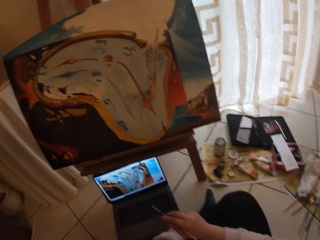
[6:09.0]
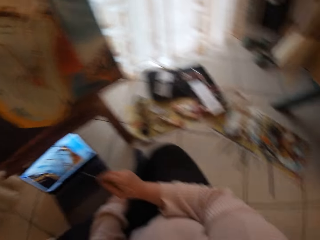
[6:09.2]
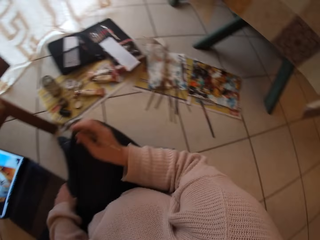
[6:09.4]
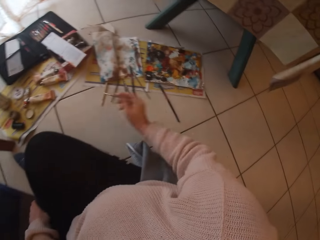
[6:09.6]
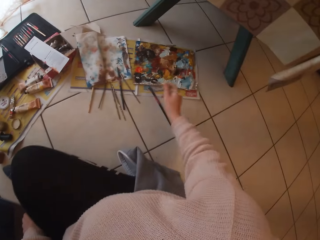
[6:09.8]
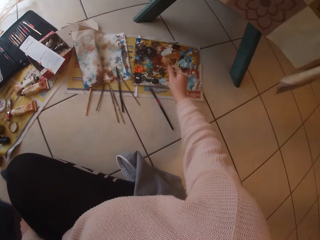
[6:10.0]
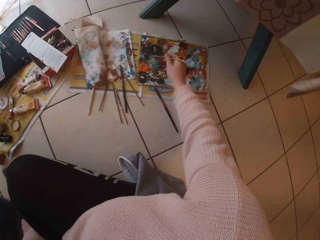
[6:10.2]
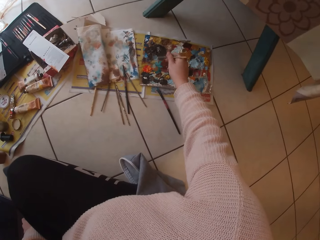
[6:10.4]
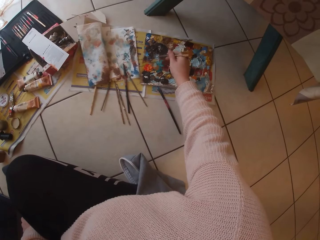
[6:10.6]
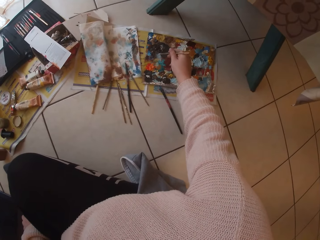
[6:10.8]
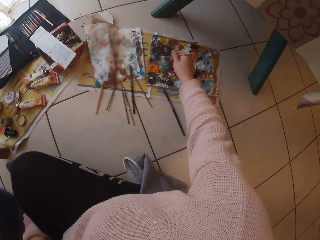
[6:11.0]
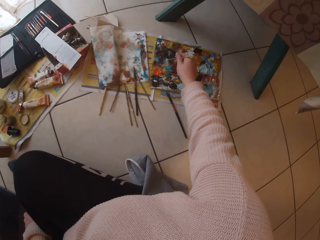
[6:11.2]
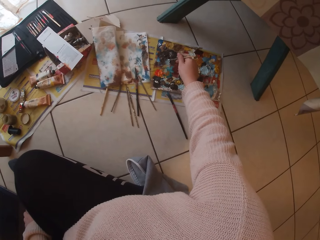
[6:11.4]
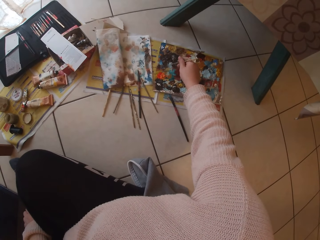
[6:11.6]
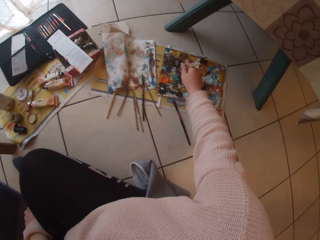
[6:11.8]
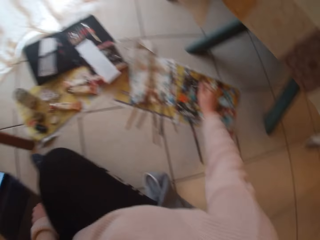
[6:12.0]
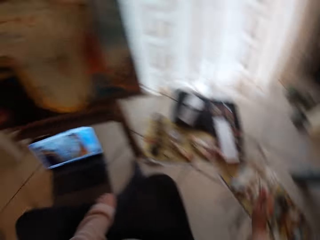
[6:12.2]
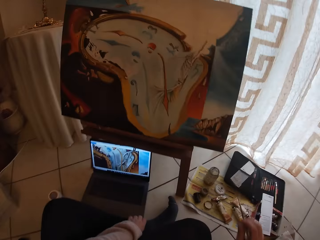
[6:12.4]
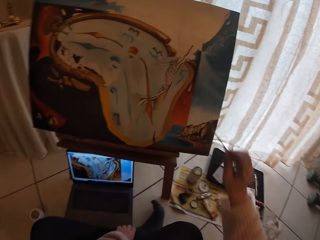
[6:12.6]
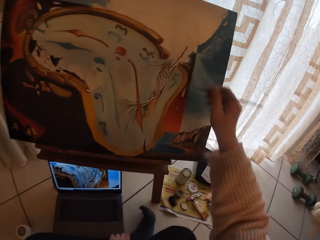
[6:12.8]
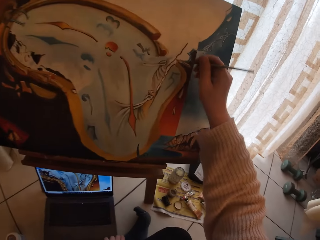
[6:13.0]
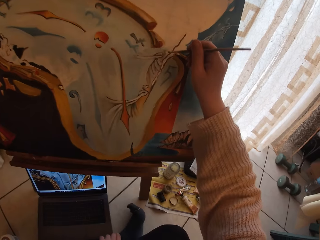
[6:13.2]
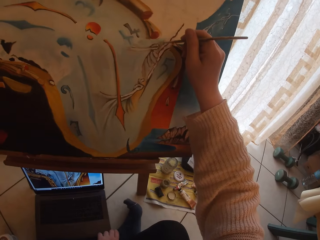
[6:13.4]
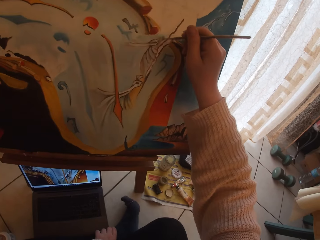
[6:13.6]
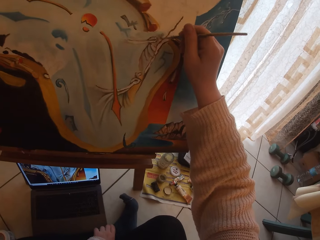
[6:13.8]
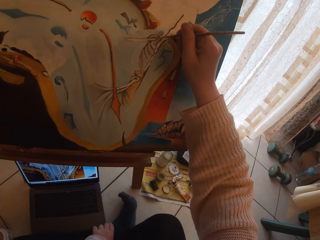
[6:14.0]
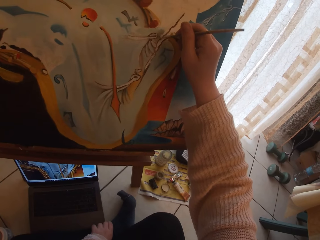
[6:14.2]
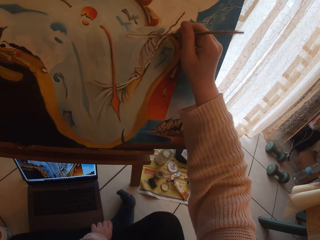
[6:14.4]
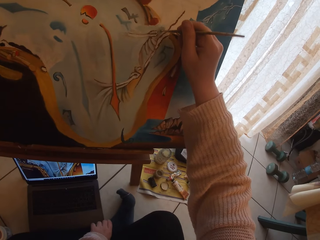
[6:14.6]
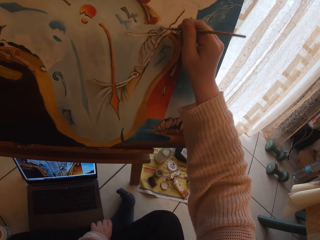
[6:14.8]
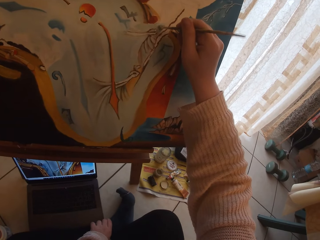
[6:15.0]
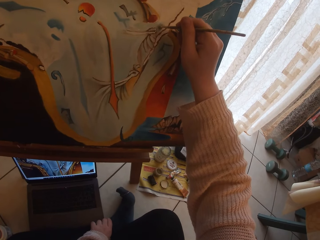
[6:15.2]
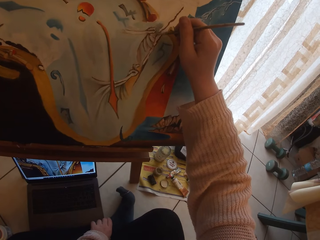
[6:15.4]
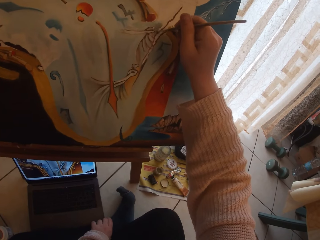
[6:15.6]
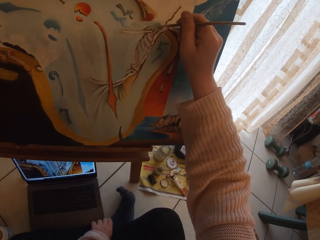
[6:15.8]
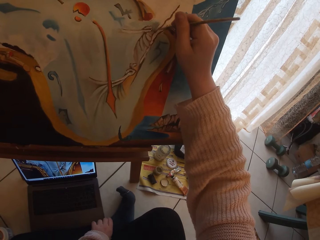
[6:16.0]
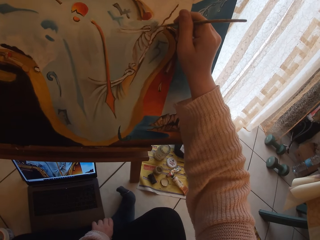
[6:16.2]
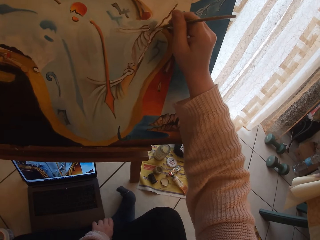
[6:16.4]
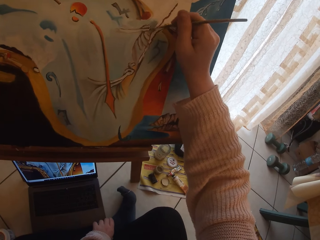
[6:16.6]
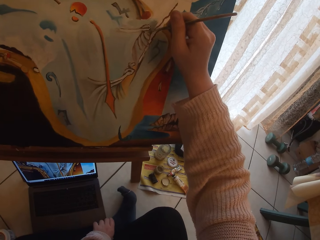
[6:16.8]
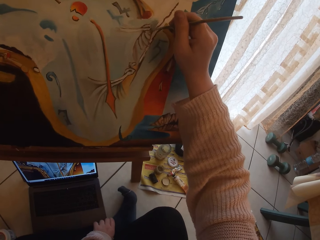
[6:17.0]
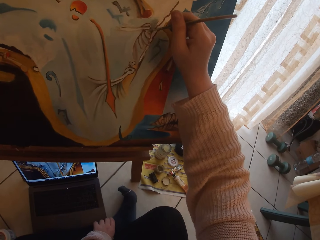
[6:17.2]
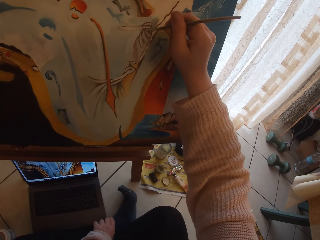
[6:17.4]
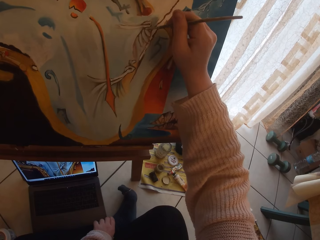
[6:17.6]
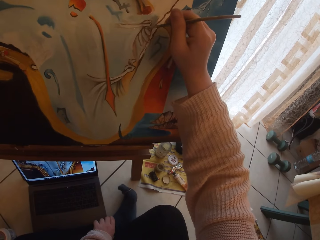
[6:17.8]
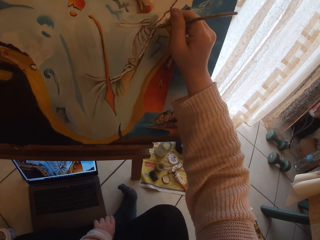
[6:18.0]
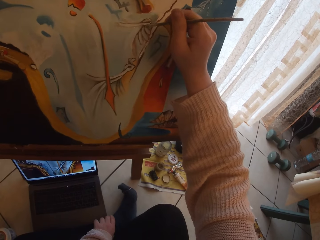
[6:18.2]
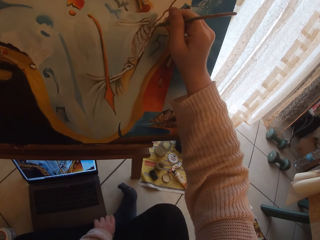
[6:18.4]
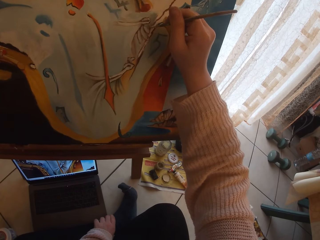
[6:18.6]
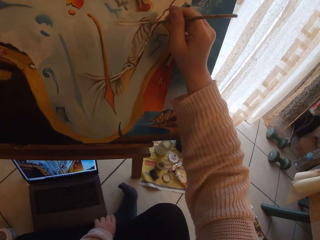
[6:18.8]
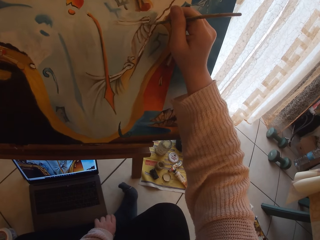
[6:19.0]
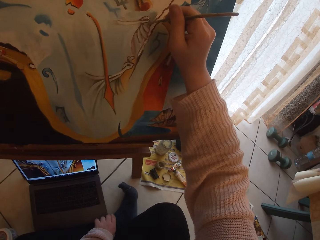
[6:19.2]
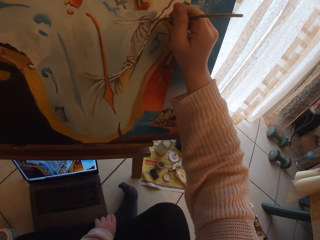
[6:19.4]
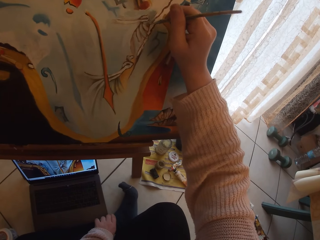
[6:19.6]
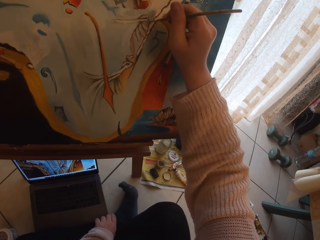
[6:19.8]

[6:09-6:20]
The camera wearer stretches their right hand to the artist palette. They dab the paint brush into the palettes on the floor. They stretch back to the board and paint on the board.

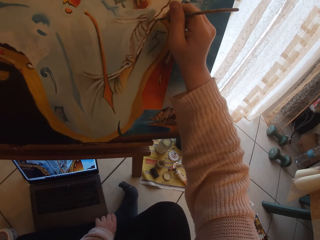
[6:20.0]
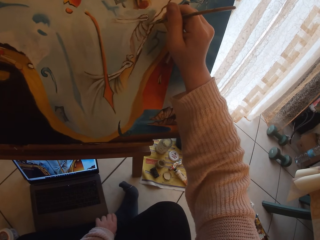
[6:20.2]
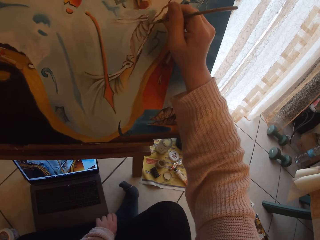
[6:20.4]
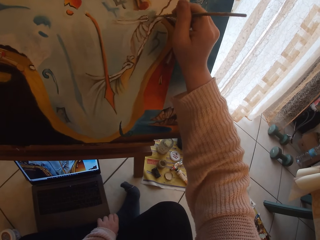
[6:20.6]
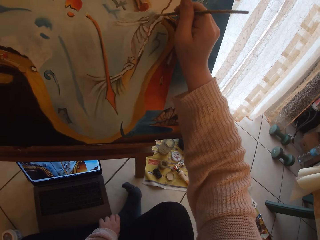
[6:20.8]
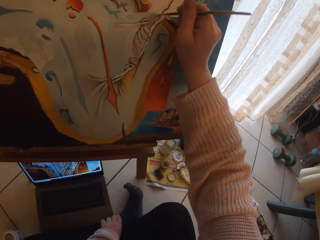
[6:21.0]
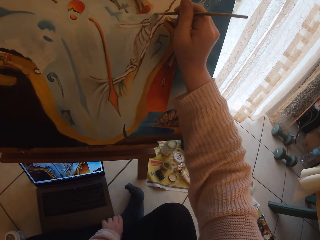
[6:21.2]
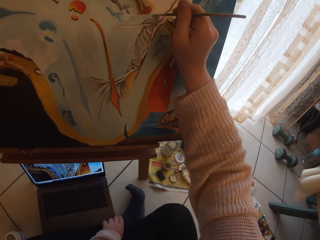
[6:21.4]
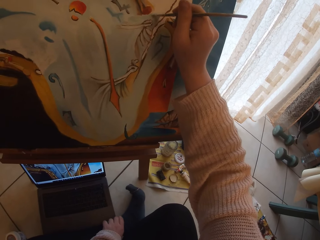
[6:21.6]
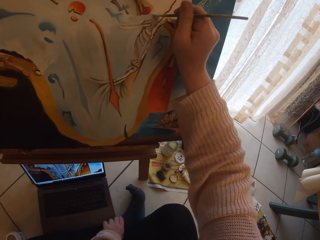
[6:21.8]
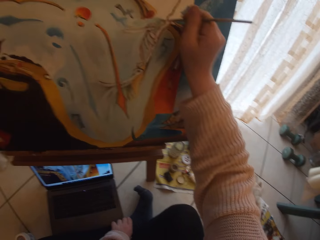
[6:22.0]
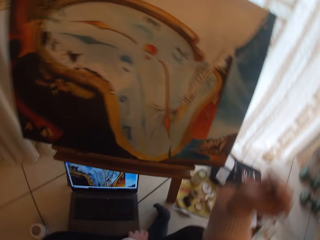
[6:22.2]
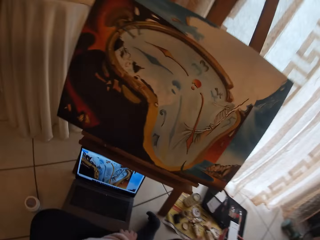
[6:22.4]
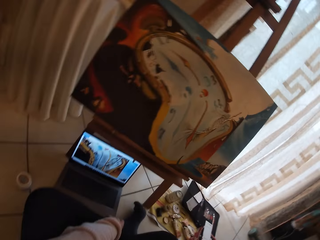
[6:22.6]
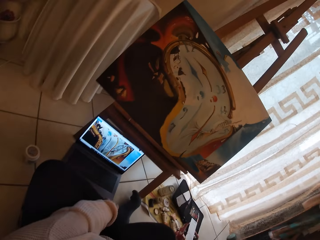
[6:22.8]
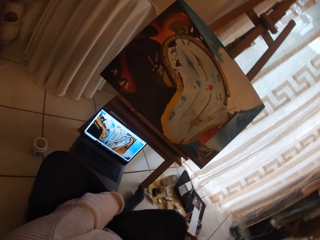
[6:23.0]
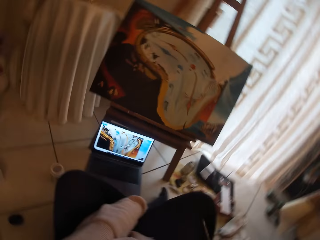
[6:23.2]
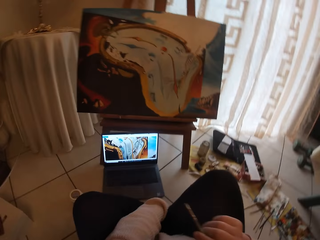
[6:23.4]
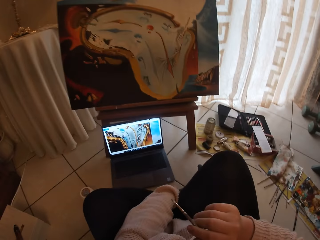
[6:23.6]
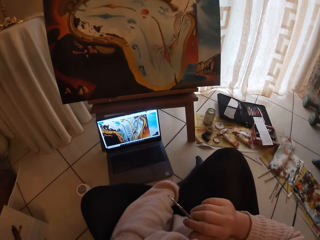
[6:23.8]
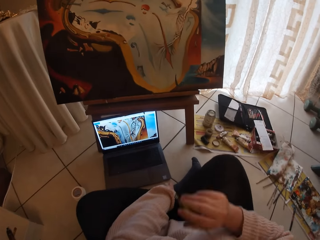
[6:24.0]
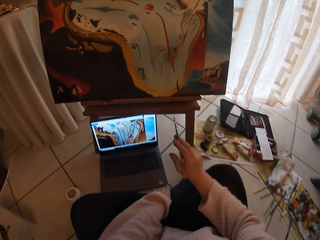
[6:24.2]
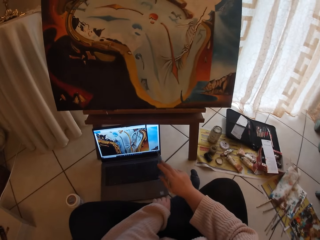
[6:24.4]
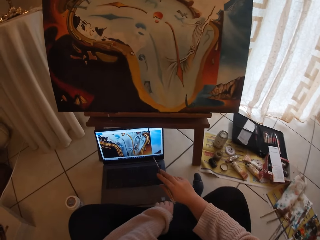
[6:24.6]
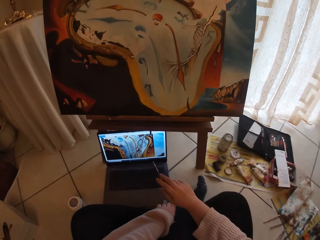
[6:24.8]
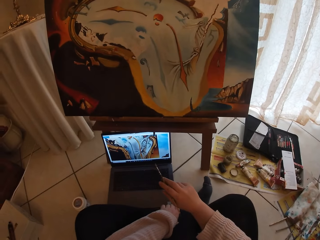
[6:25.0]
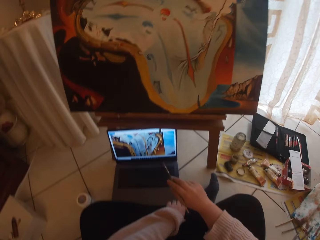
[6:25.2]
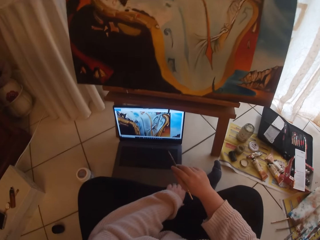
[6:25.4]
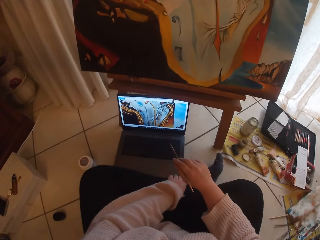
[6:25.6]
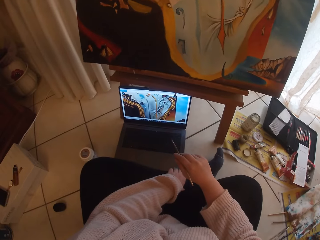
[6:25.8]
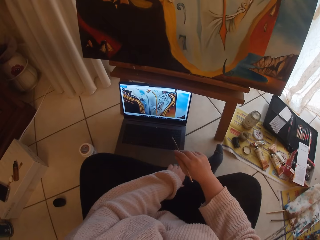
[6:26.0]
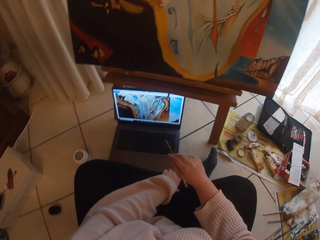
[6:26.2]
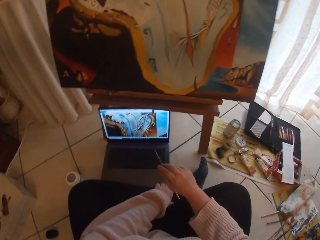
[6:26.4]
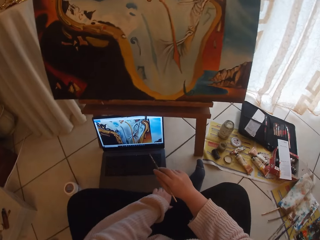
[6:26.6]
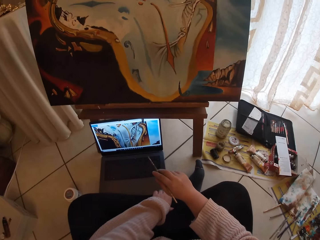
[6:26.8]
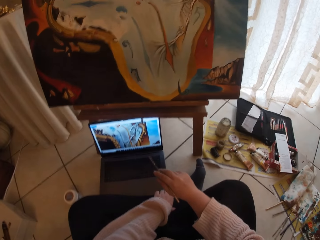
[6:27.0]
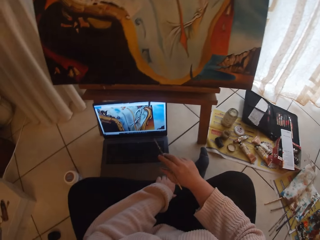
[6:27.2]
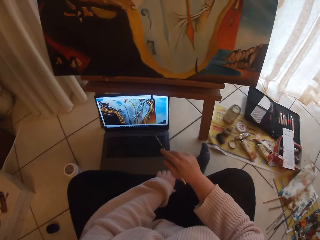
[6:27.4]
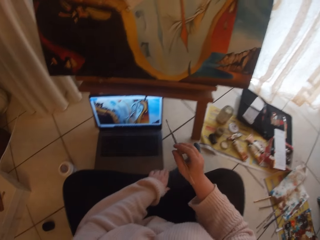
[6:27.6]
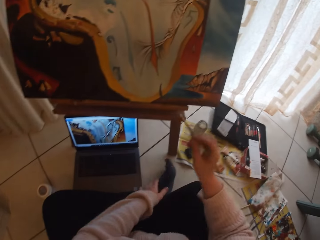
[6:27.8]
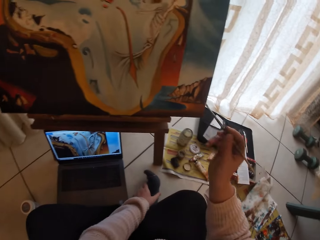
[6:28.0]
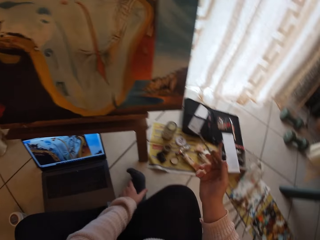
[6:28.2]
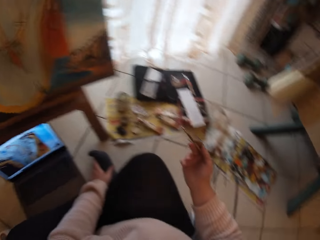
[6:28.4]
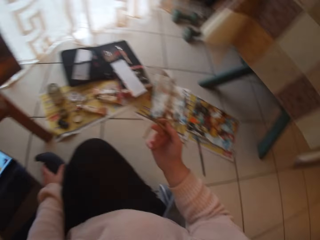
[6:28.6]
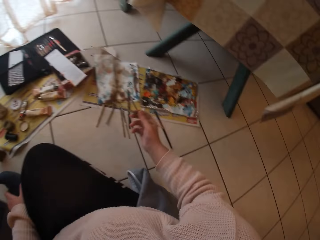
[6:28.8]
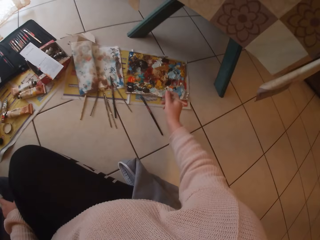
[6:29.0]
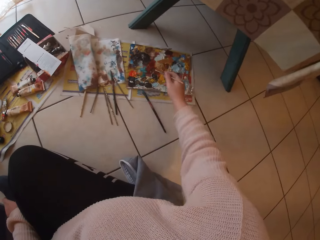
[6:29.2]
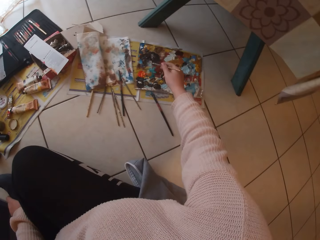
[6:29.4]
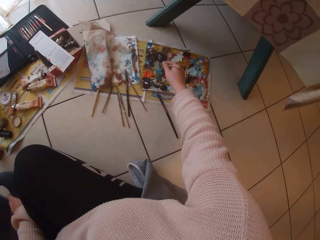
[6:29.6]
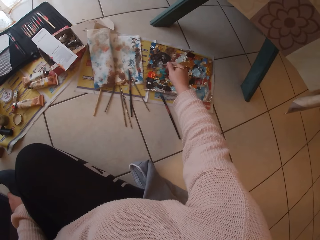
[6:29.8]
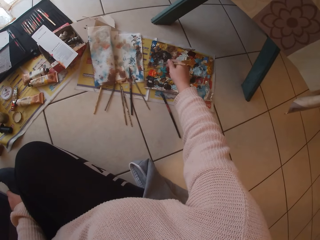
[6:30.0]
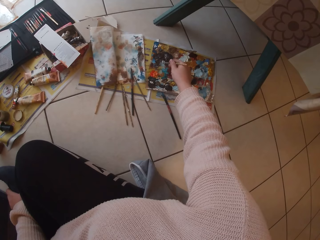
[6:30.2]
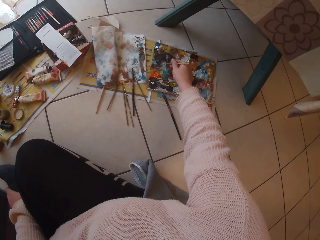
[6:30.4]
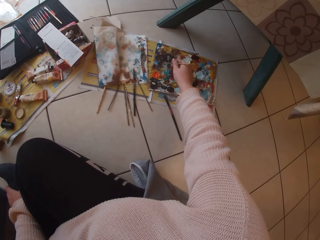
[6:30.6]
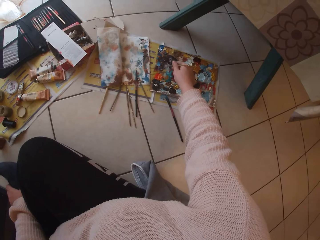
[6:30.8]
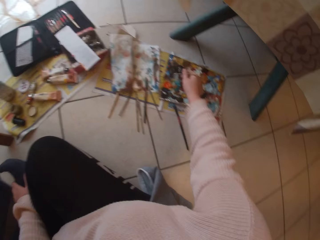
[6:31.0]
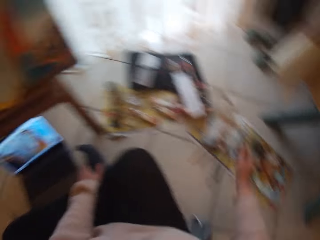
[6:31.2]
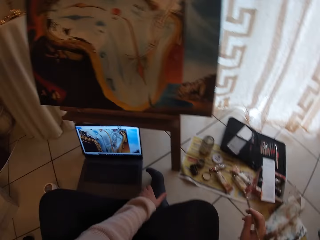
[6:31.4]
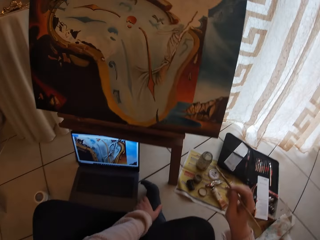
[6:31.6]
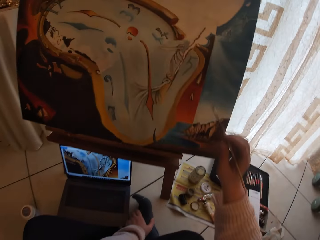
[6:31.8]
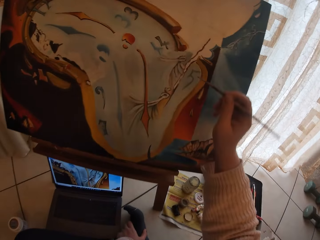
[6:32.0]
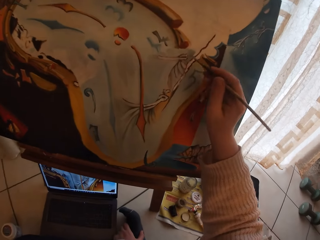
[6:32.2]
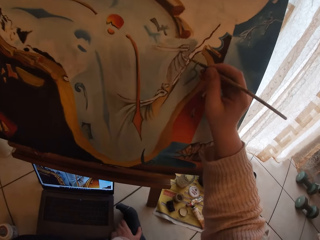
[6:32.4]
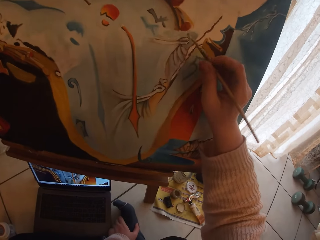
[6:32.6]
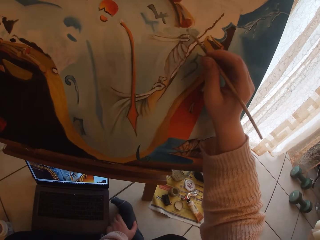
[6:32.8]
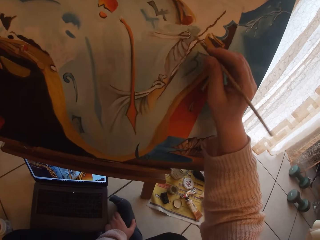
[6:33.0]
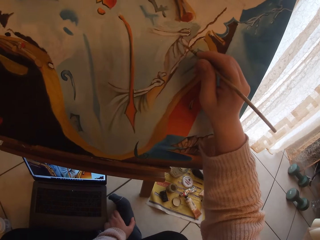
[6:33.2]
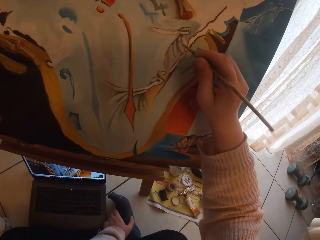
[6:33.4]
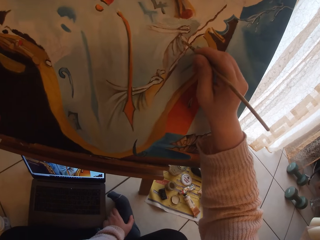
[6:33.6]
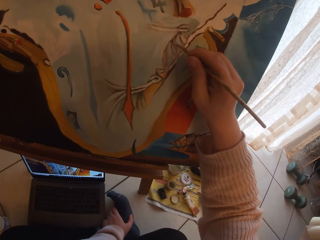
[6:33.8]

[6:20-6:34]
The camera wearer moves the hand off the board. They point at the laptop screen using the art brush in the right hand. They stretch the hand back to the board. They turn the hand towards the artist palette. They dab the paint brush into the palettes on the floor. They stretch back to the board and paint the board.
